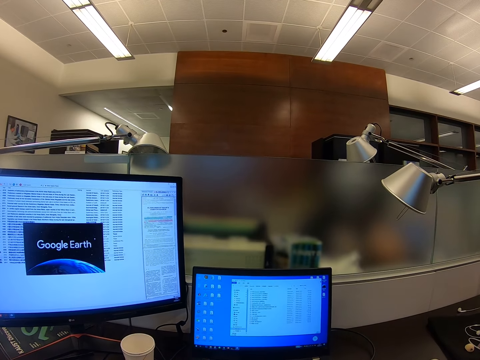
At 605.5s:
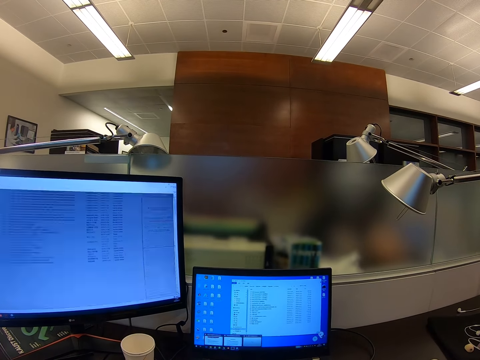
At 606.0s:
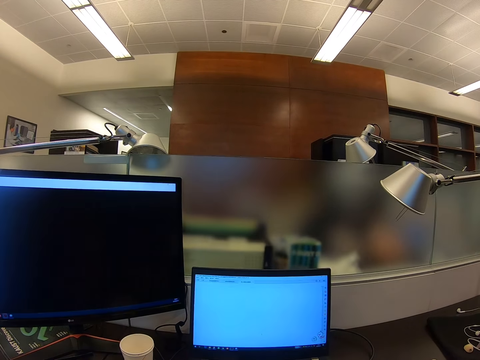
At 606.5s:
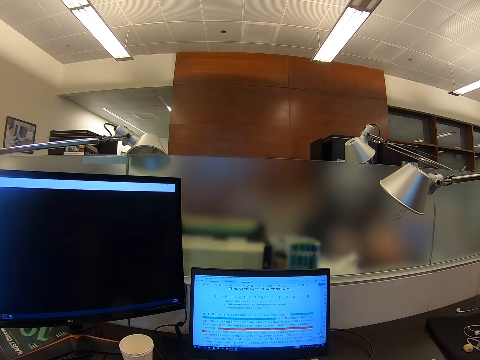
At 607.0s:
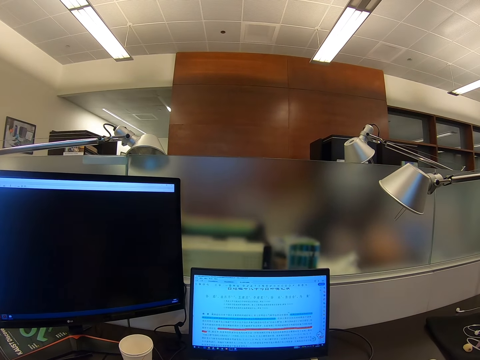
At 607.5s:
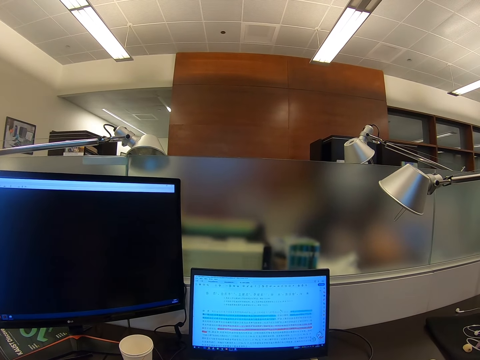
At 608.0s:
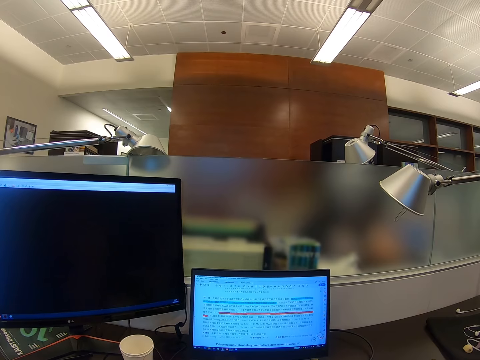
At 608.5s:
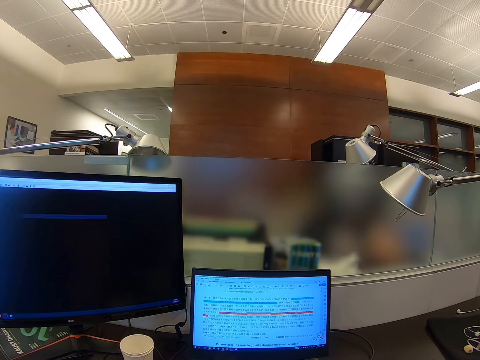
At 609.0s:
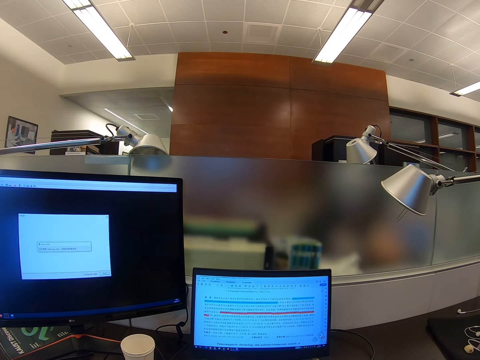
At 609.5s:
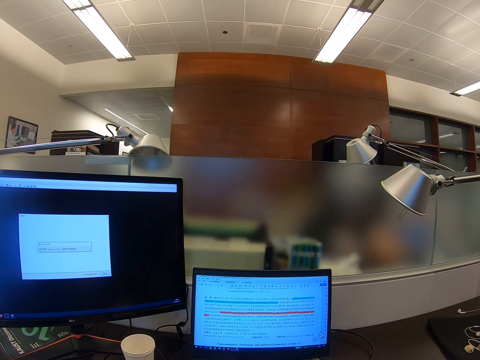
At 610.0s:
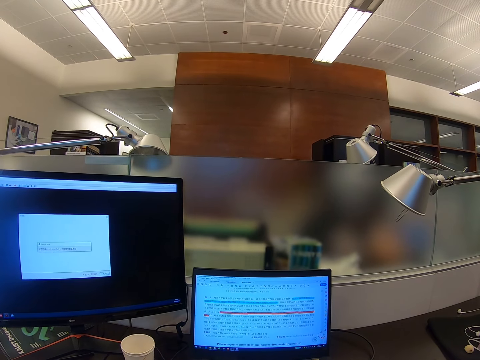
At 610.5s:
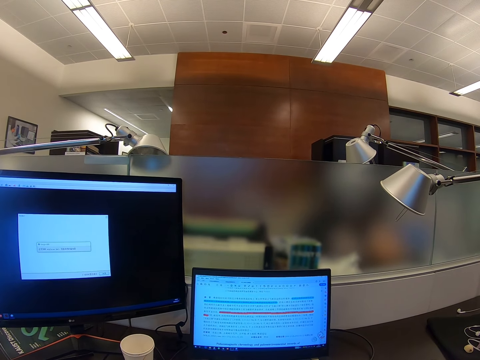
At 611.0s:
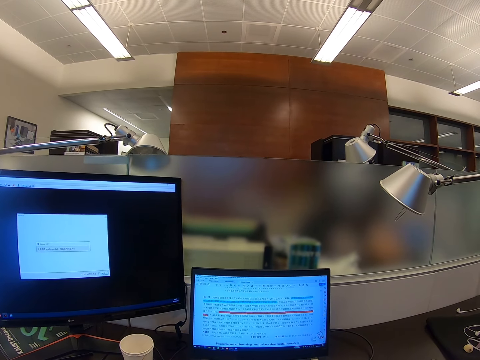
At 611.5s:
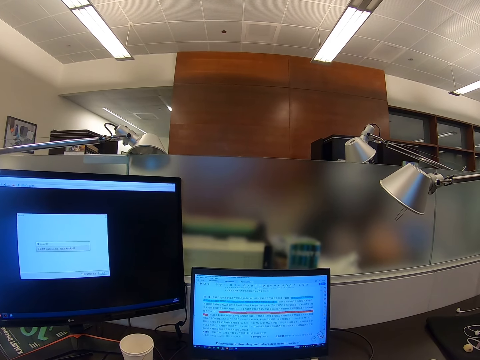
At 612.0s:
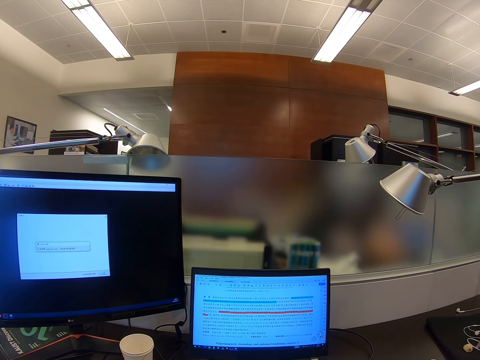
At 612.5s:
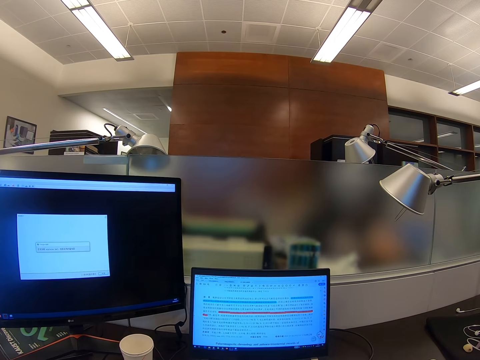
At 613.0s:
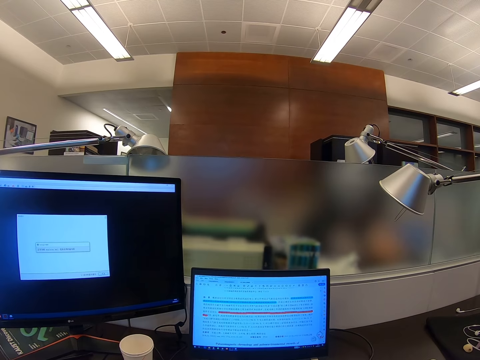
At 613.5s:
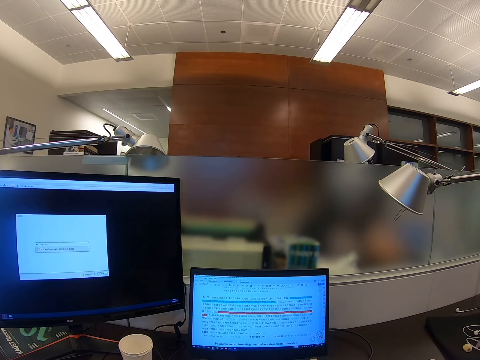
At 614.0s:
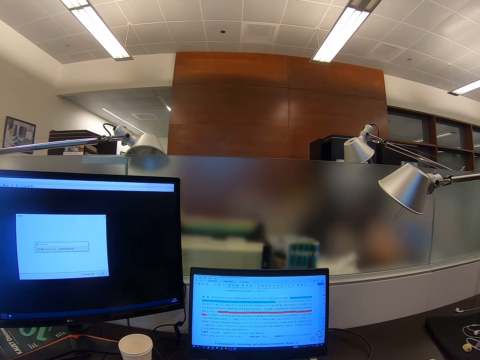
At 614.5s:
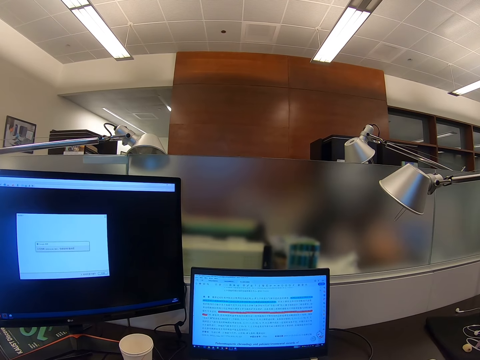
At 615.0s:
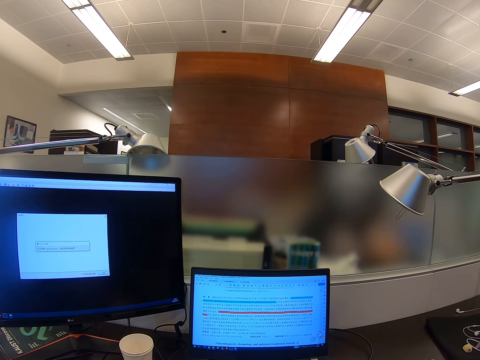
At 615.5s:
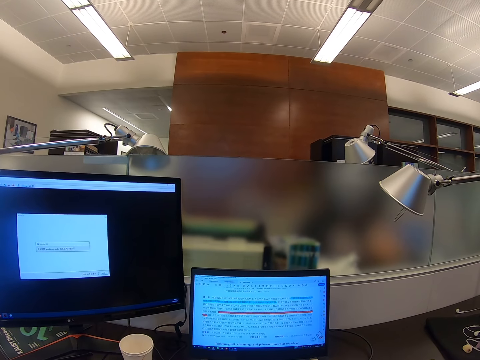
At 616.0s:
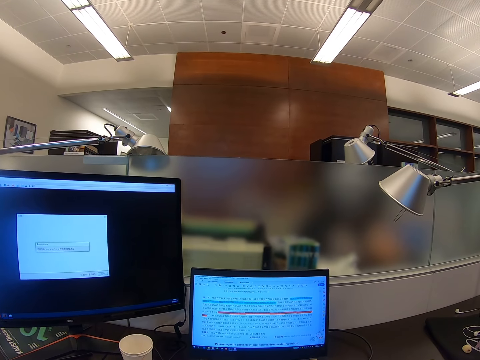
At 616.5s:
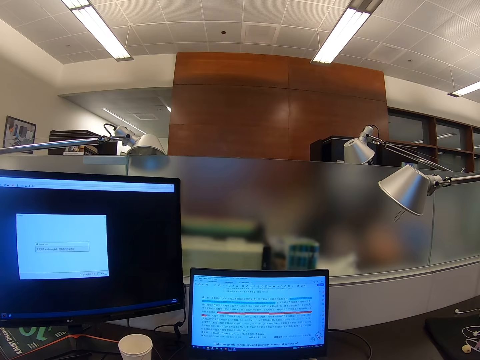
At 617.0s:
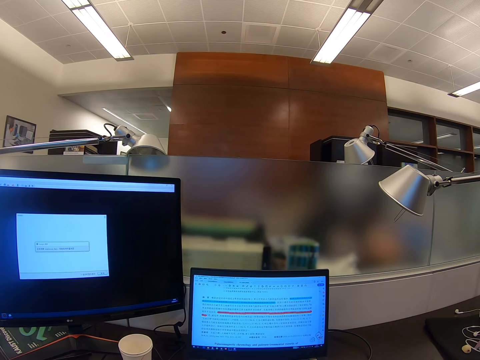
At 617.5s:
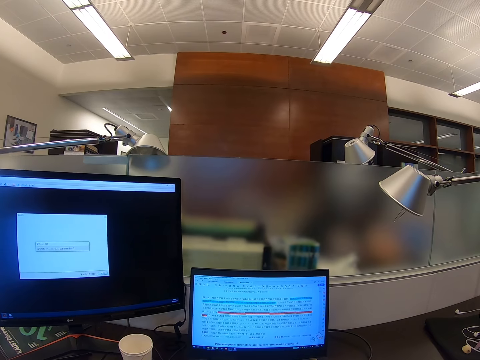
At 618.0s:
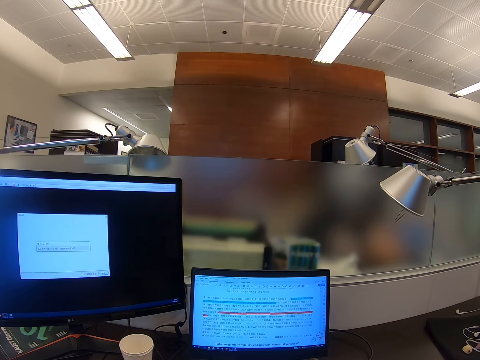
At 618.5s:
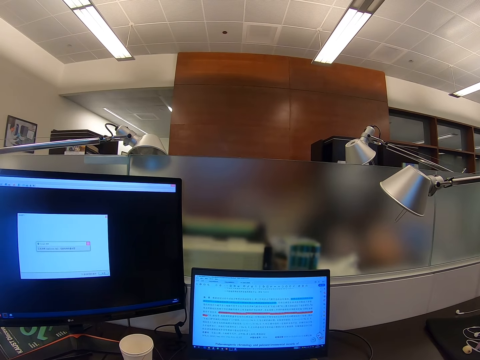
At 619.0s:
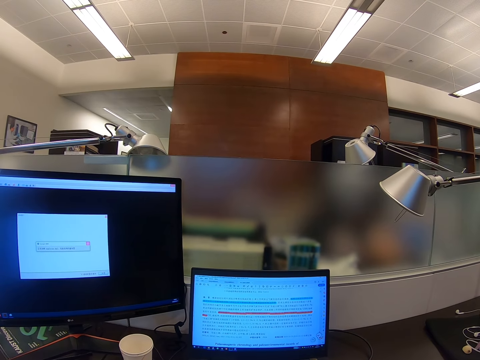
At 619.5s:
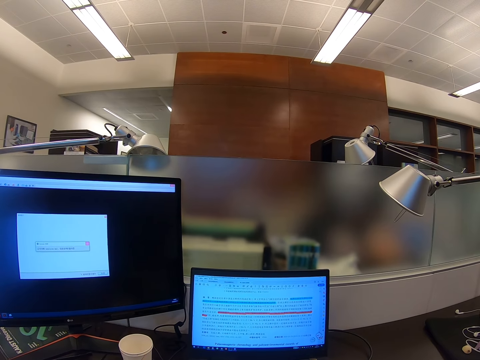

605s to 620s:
The camera wearer stares at a computer.

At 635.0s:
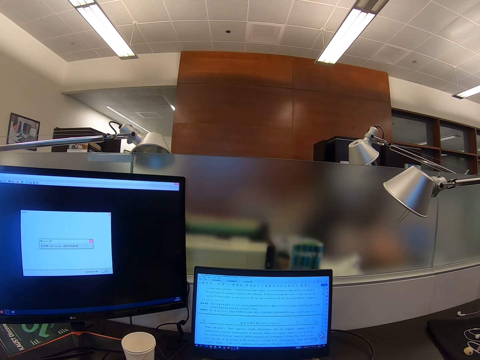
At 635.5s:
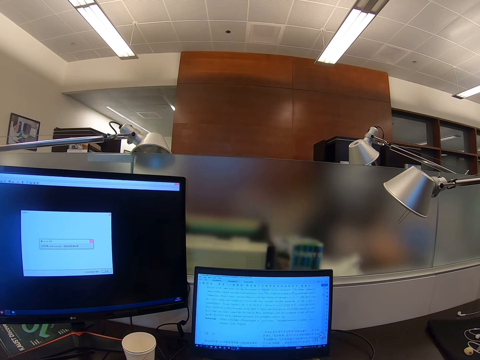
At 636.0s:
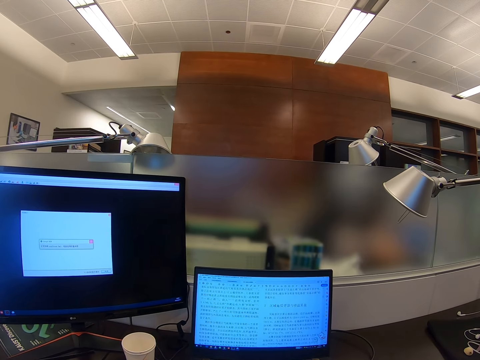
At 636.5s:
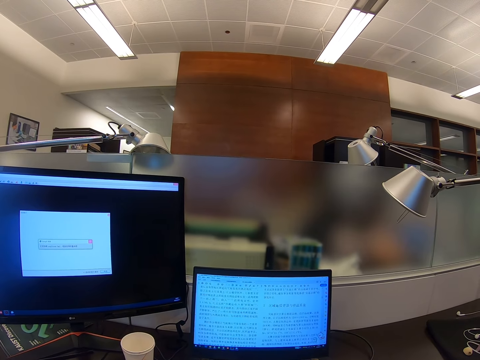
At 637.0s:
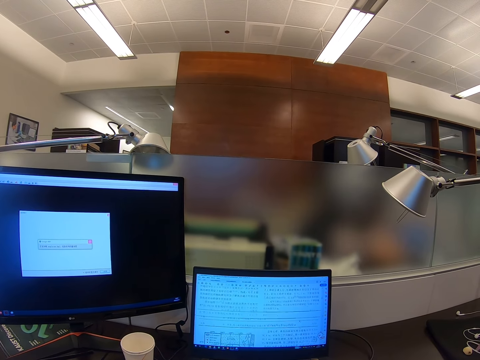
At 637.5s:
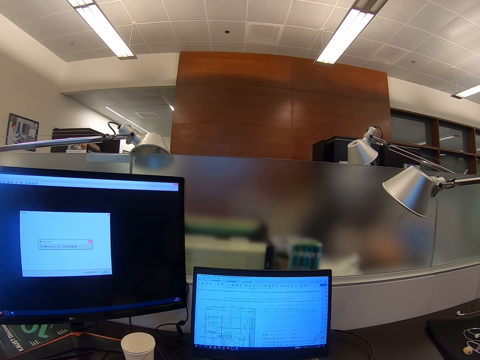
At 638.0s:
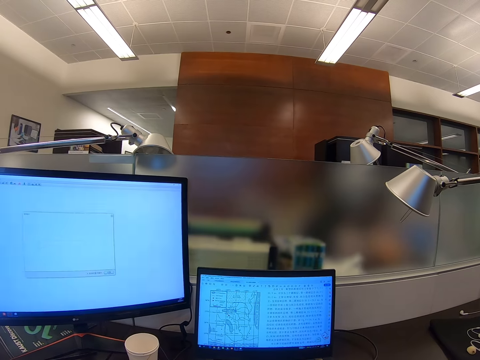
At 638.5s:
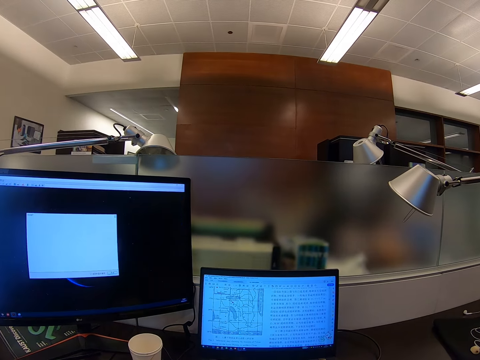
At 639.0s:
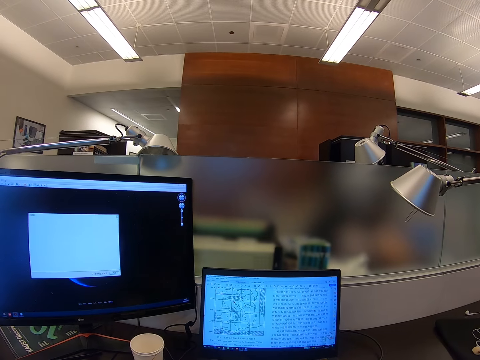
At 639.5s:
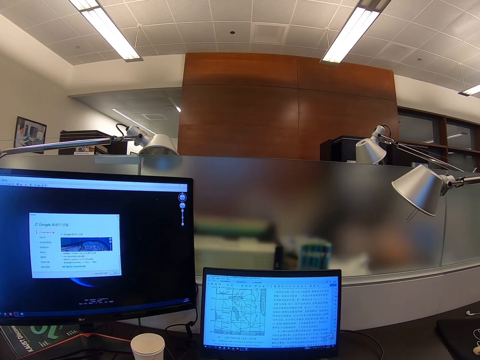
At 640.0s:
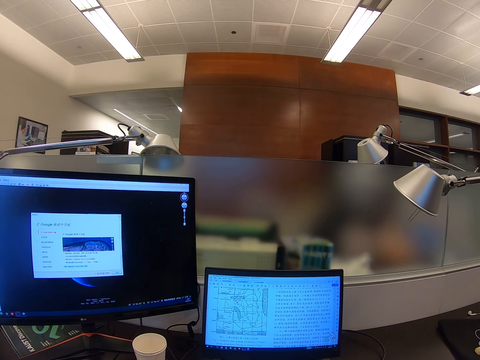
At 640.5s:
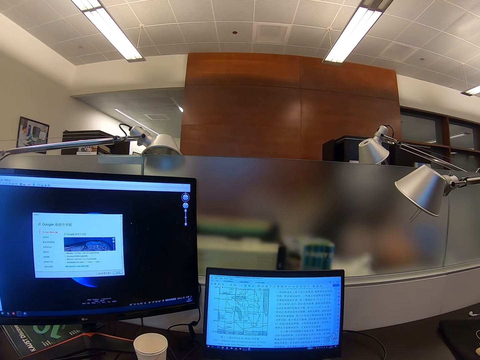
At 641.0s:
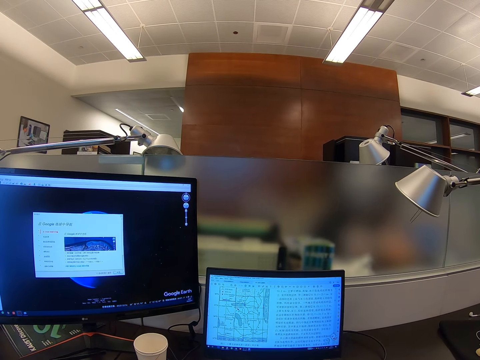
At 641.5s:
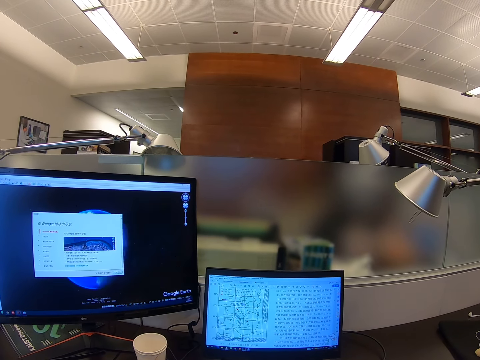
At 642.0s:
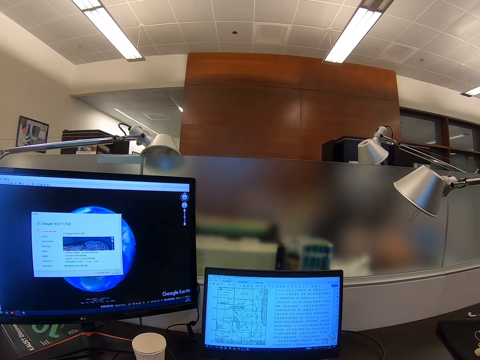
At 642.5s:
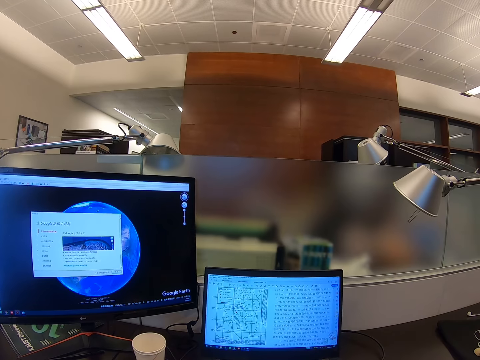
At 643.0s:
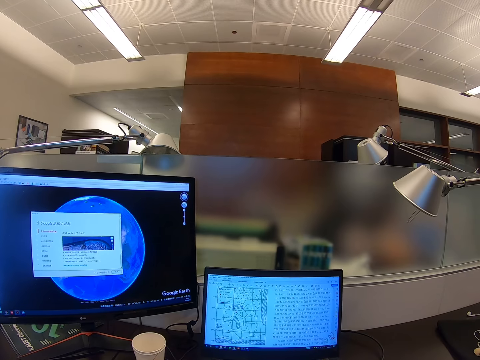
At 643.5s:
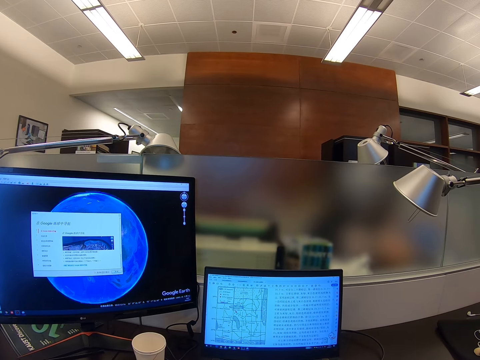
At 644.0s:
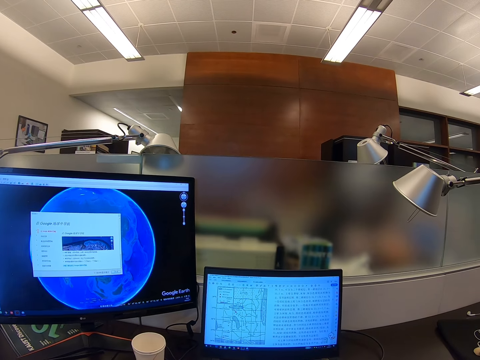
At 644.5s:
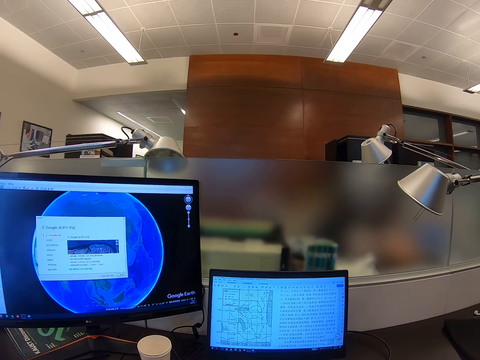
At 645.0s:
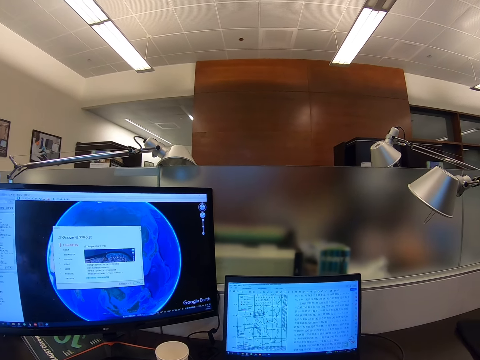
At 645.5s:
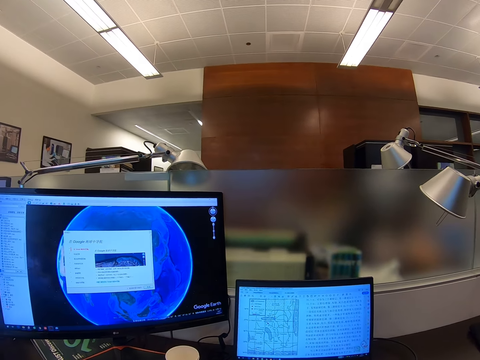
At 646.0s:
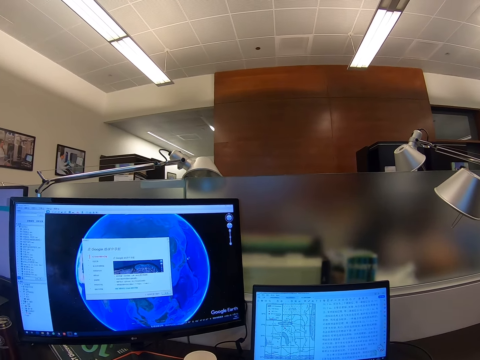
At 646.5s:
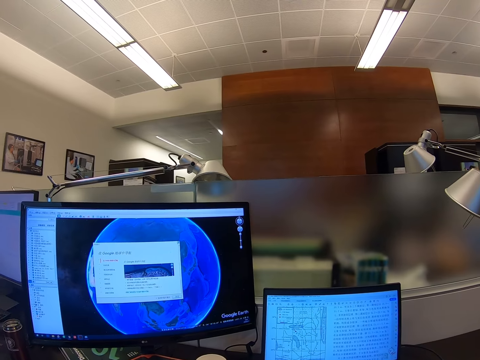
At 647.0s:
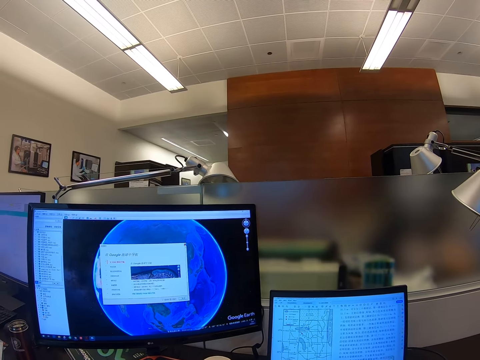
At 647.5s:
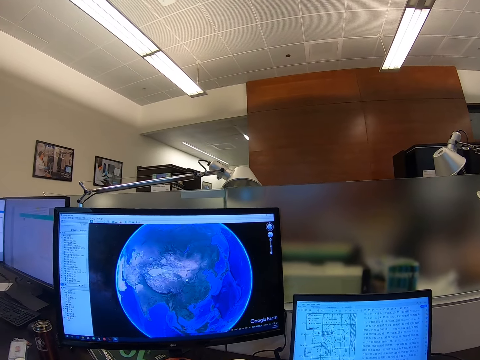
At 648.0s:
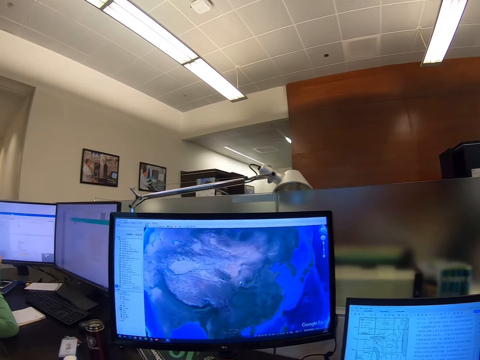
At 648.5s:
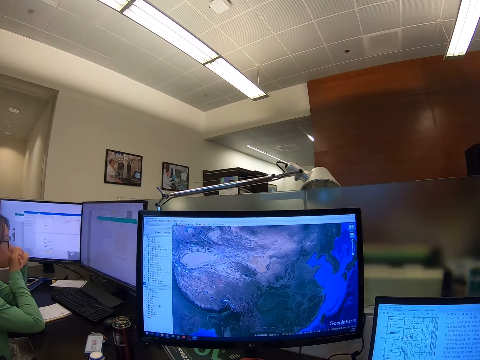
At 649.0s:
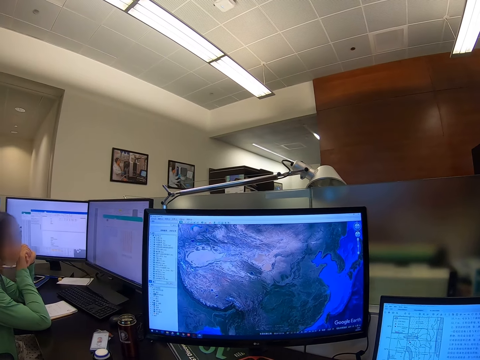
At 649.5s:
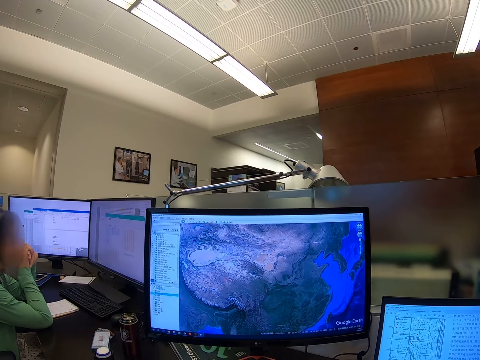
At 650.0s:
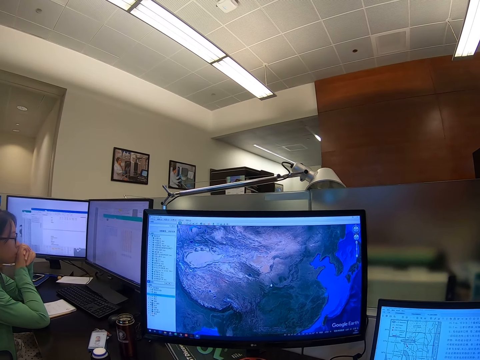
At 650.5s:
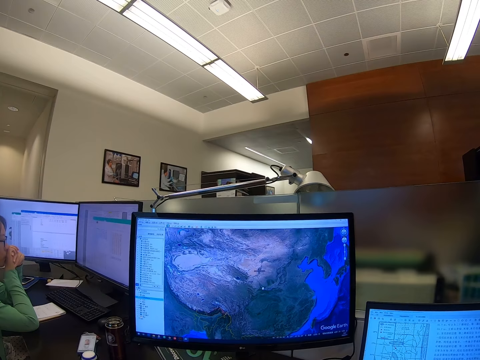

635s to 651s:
The camera wearer scrolls a computer. They stare at the computer. They scroll the computer.
